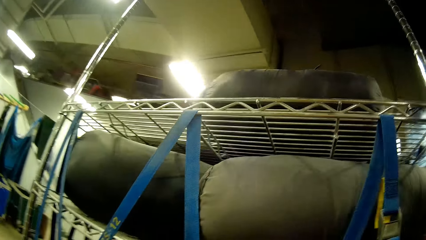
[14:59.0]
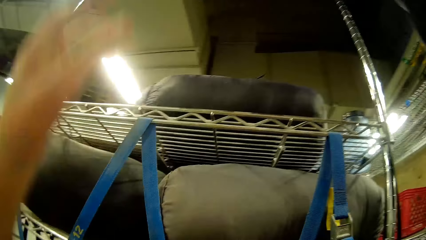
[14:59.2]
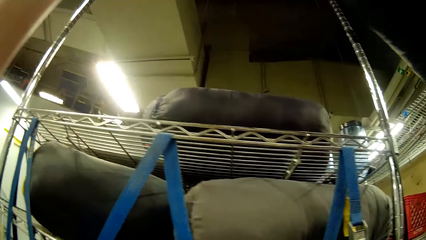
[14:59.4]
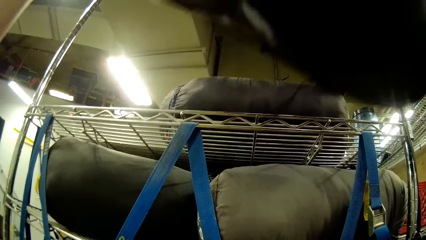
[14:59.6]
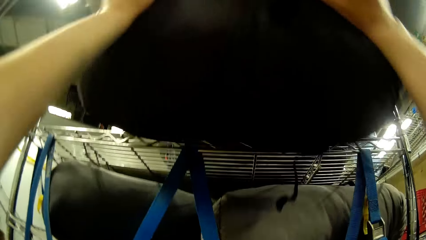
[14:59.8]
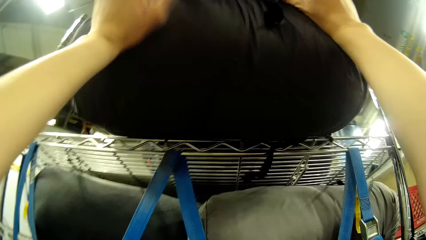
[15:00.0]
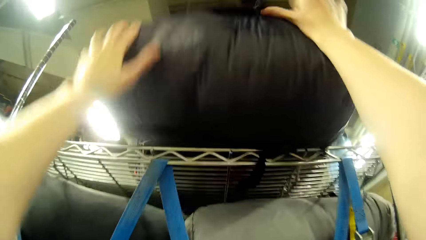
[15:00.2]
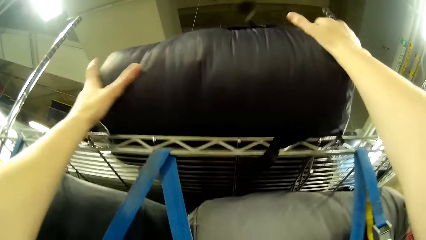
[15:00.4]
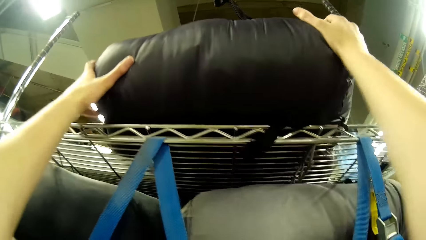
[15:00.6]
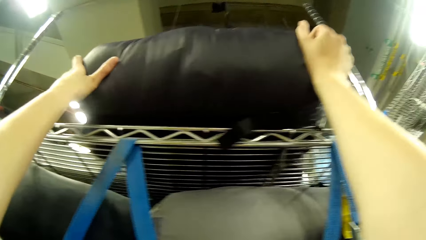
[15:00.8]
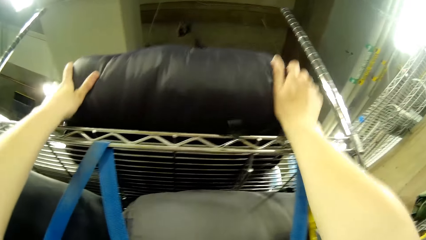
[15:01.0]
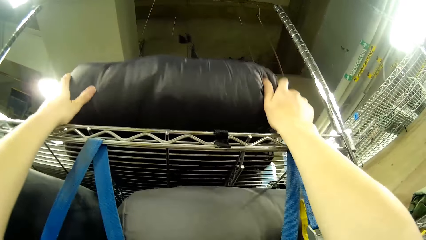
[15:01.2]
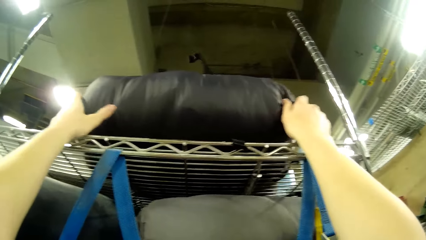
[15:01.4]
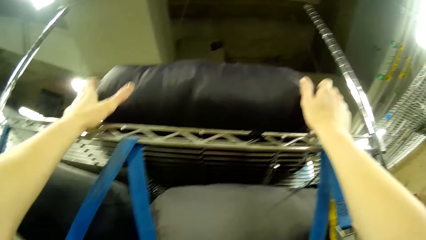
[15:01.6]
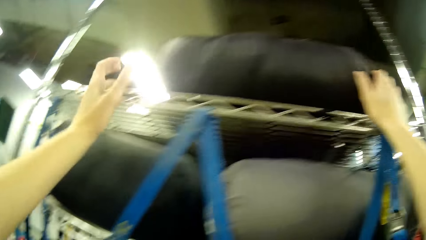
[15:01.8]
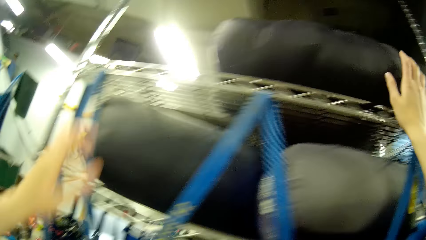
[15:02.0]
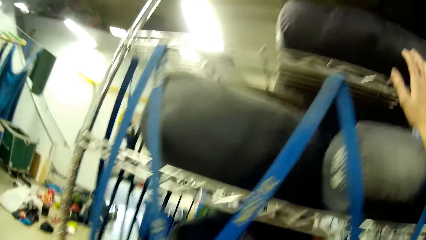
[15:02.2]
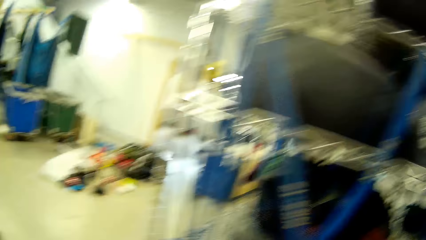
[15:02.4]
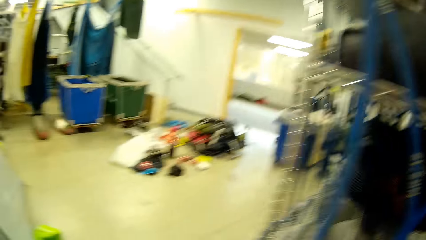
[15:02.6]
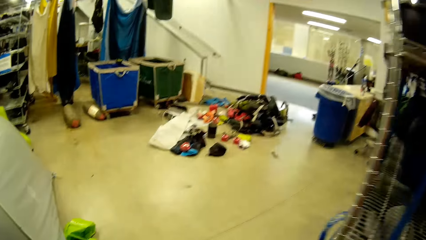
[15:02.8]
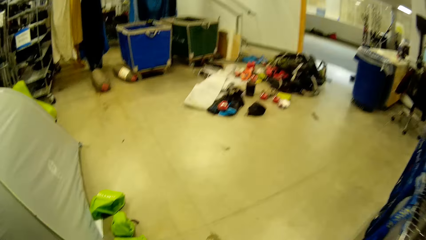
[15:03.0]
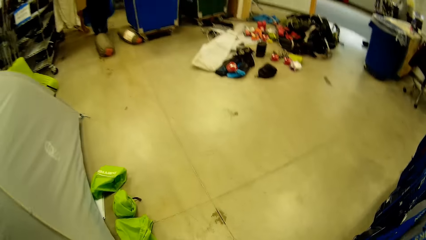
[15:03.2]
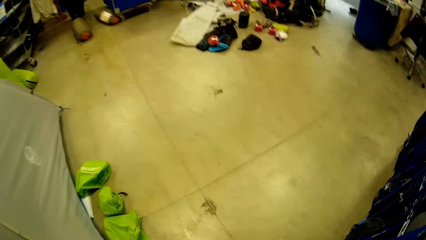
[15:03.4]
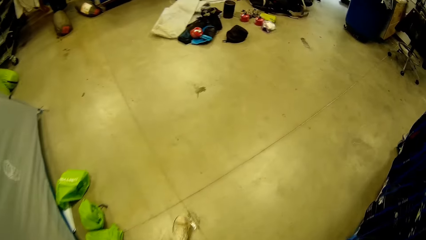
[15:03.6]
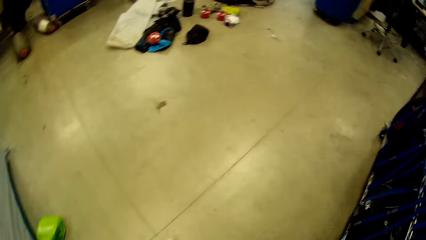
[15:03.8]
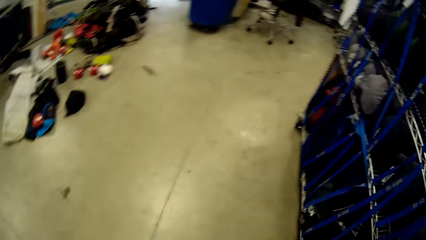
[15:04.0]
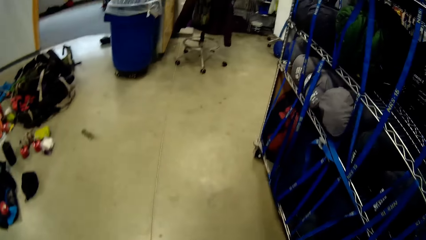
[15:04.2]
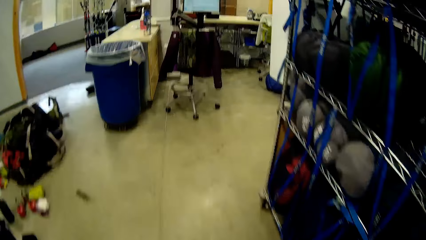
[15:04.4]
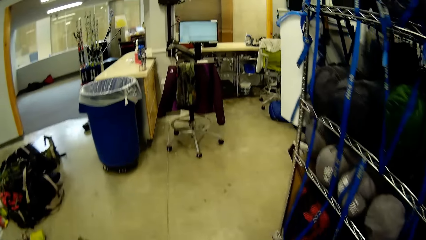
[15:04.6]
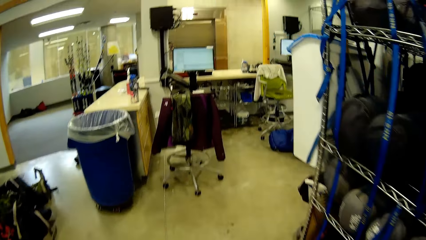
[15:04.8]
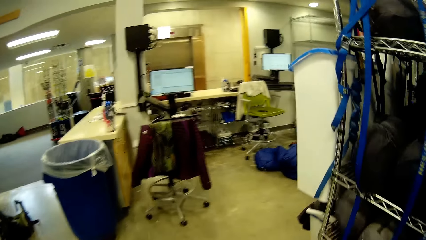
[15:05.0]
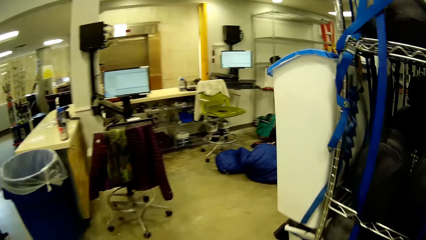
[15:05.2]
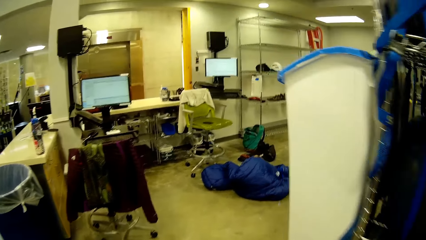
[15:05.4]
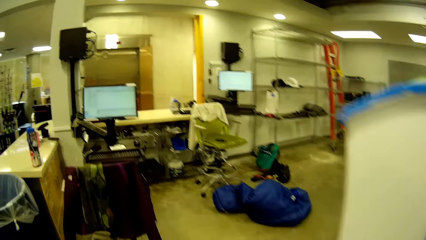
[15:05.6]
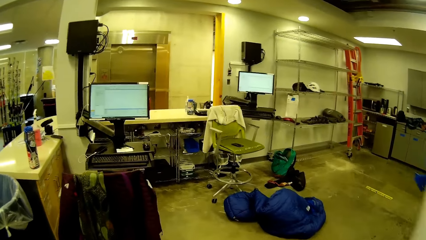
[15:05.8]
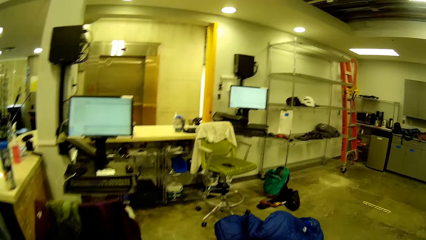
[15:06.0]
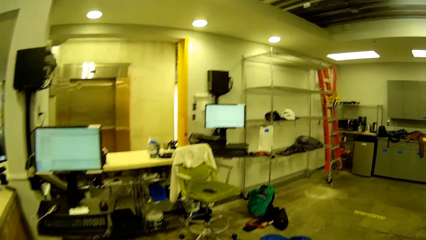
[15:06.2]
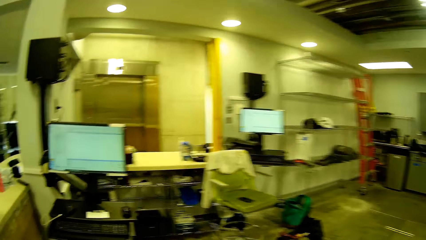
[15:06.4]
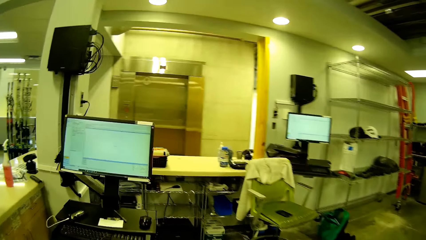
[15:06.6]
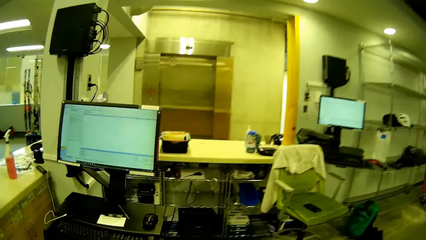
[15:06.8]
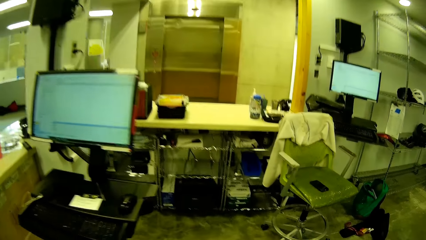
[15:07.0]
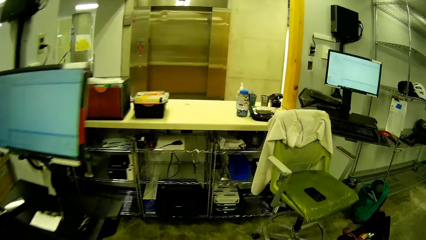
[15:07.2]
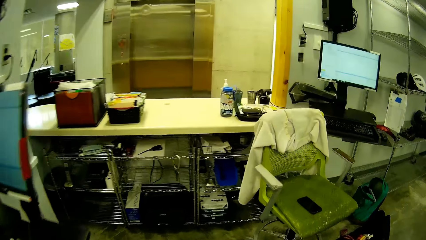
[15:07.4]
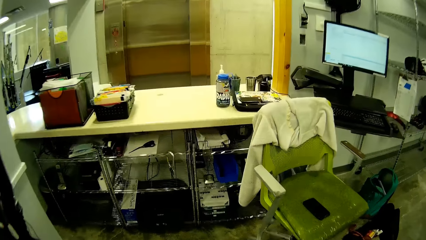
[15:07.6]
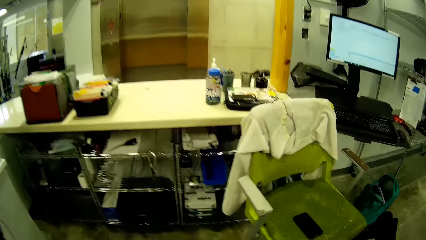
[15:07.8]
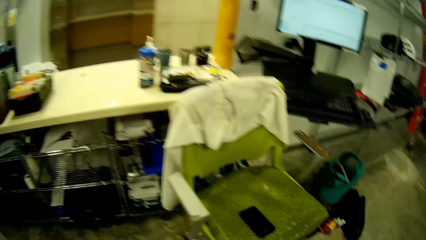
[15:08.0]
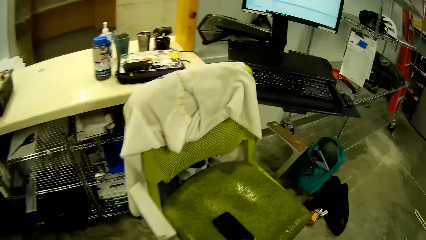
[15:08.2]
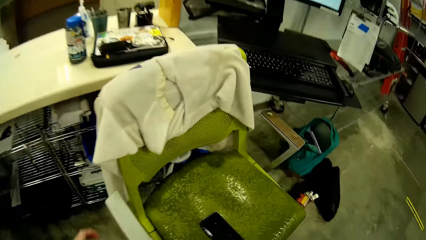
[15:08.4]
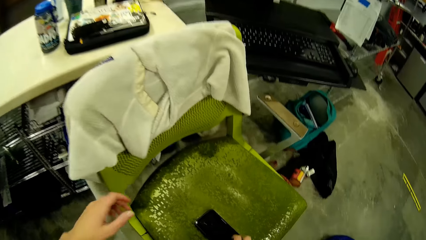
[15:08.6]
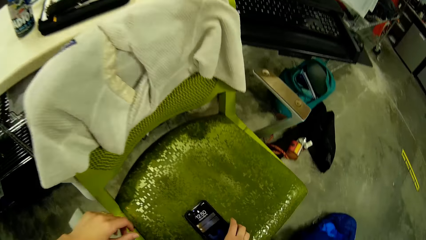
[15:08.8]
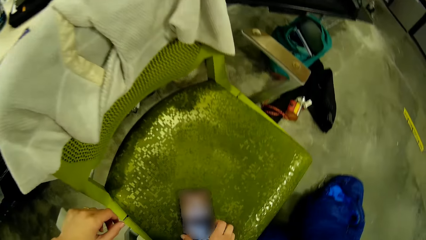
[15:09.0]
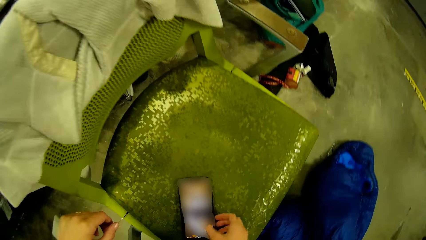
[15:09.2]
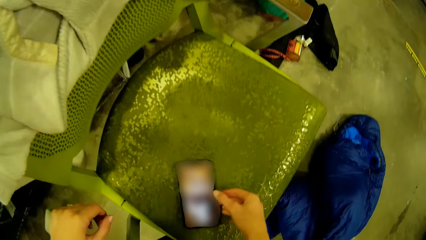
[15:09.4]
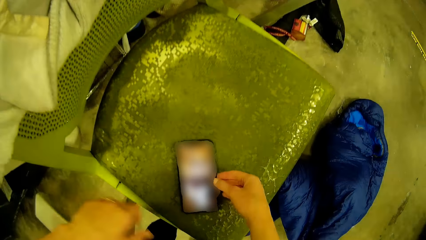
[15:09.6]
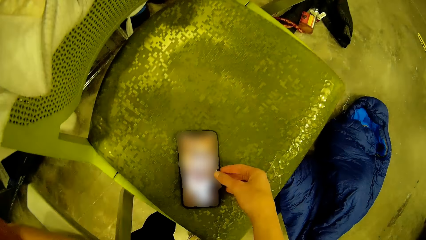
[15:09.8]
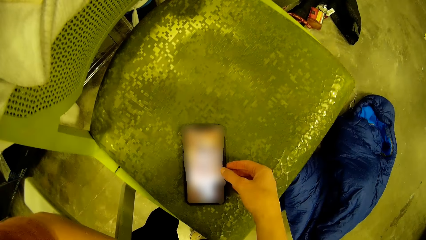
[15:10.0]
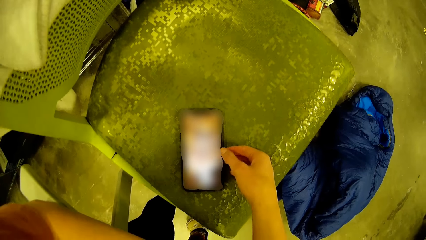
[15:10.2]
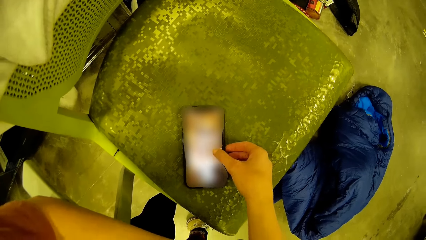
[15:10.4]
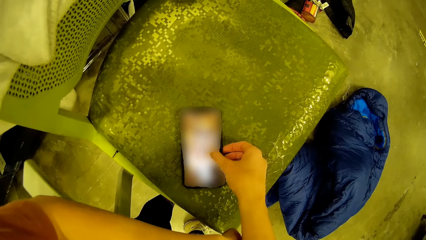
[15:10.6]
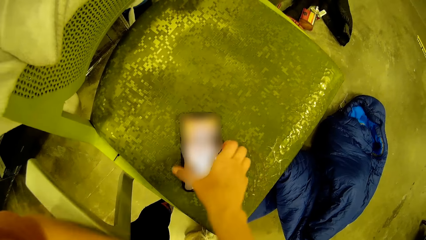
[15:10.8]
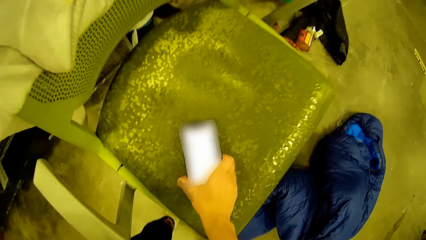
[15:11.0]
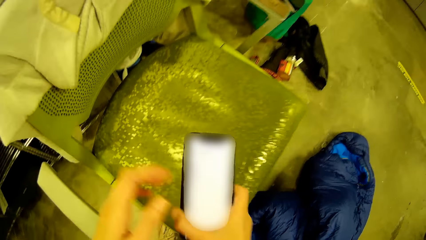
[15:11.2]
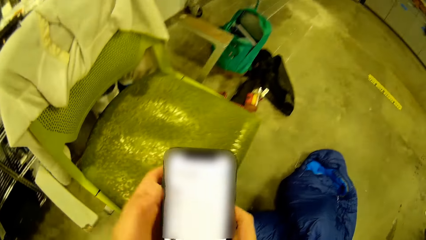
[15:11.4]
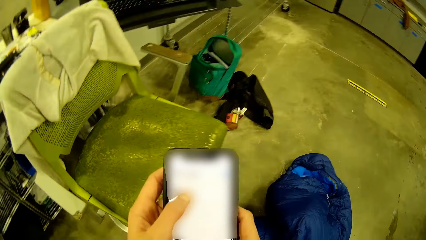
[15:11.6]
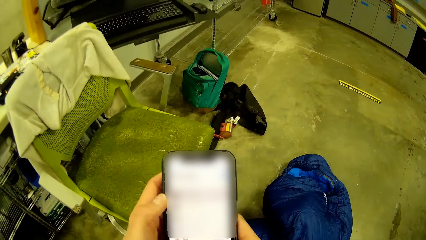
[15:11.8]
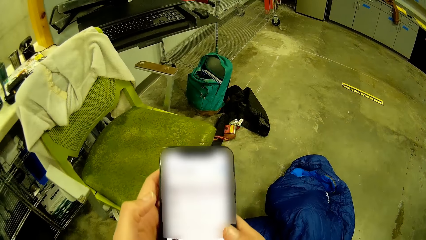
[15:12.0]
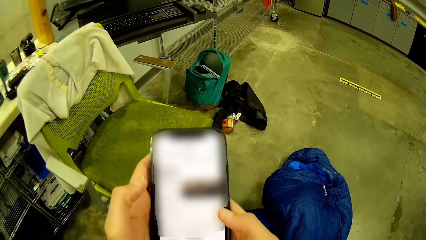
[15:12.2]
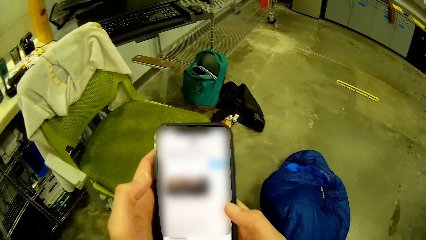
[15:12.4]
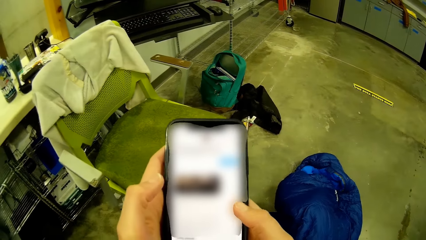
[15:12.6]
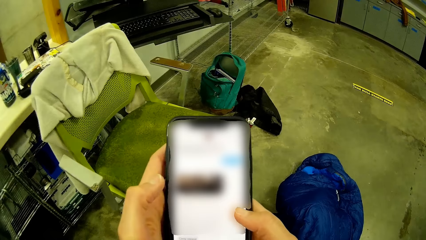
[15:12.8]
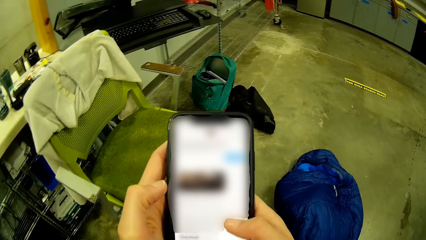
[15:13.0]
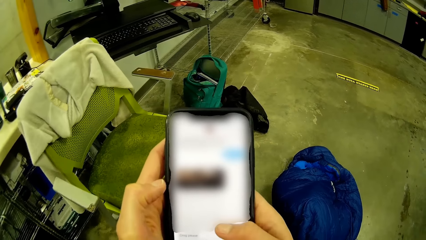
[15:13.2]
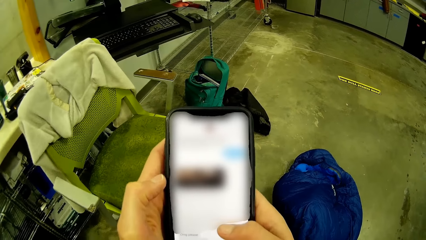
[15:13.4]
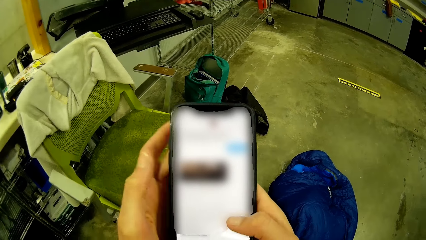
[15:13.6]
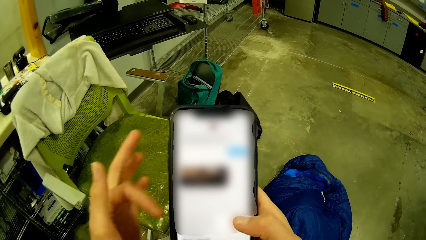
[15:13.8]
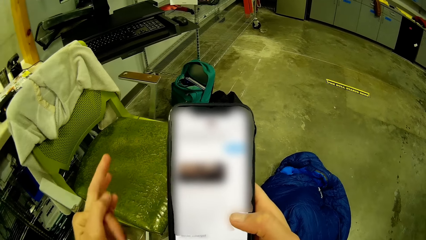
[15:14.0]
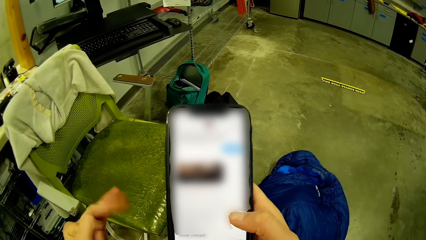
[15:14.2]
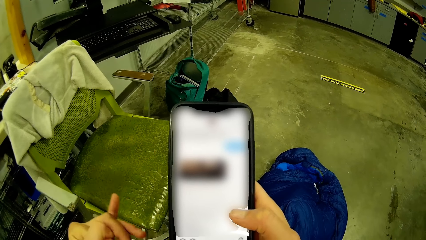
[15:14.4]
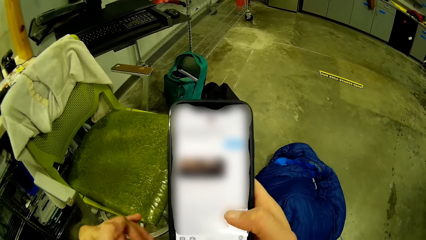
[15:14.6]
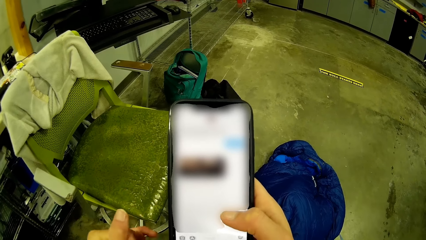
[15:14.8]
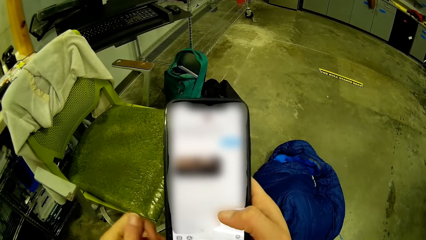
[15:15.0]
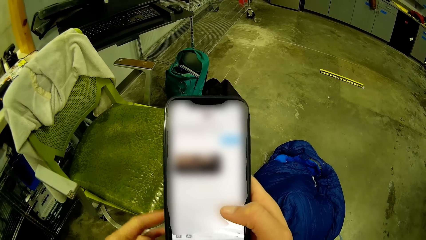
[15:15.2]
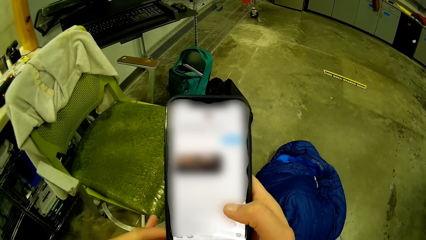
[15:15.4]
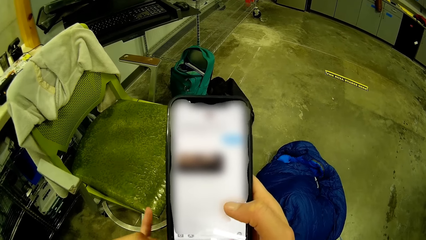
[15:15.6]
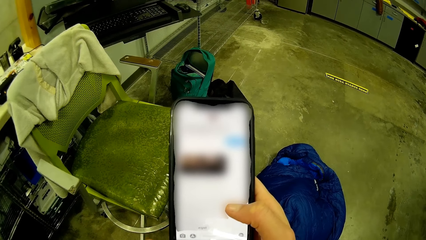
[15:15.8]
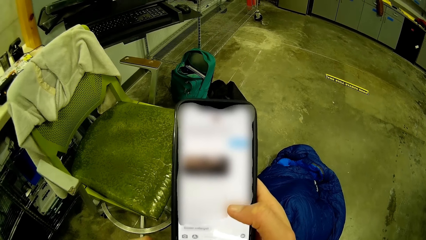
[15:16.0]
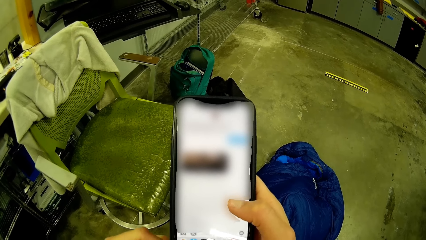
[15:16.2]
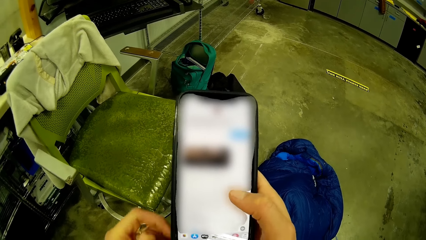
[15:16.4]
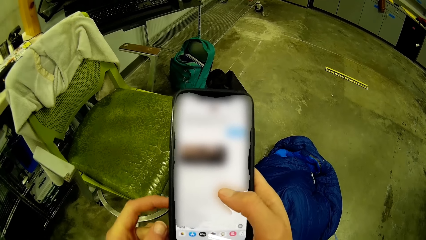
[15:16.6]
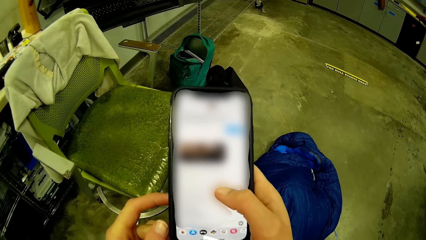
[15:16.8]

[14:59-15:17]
The camera wearer puts the bag on the shelf or rack. She walks away from the racks towards a counter. She rests a hand on the chair, moves a hand and touches a phone. She operates the phone on the chair at the counter. She moves a hand. She picks up the phone with her right hand. She holds the phone with the other hand. She operates the phone in her hand. She removes a hand from the phone. She folds her fingers.
